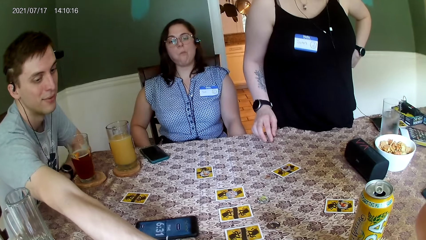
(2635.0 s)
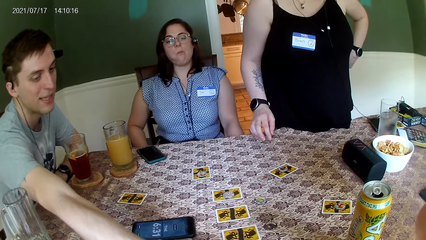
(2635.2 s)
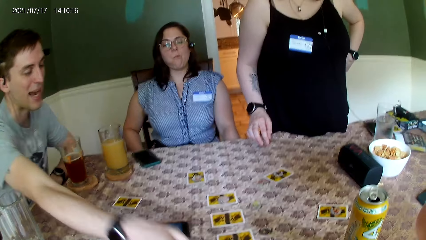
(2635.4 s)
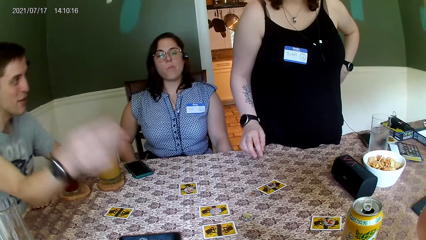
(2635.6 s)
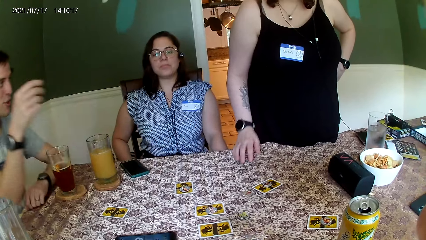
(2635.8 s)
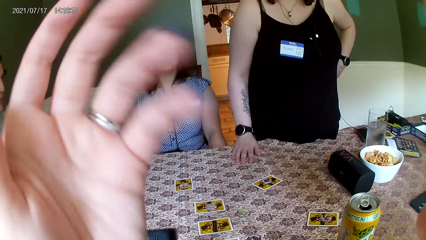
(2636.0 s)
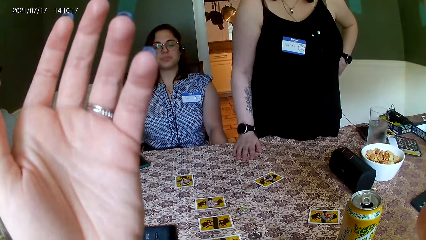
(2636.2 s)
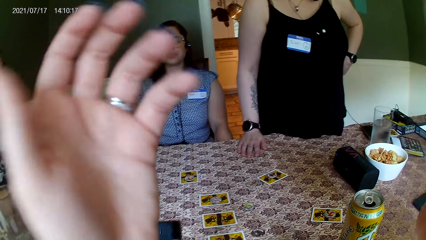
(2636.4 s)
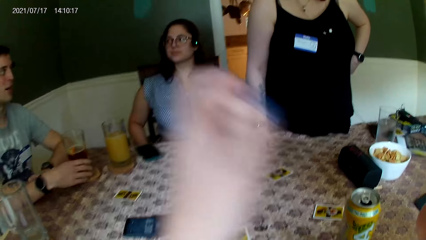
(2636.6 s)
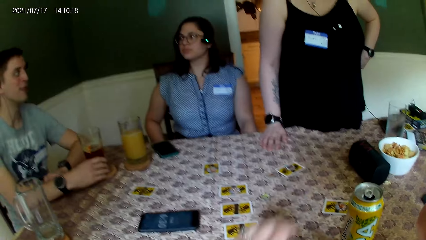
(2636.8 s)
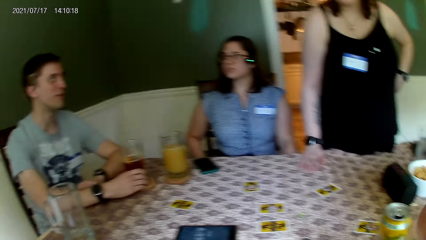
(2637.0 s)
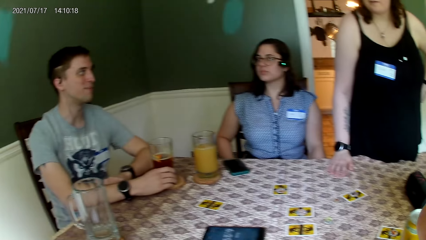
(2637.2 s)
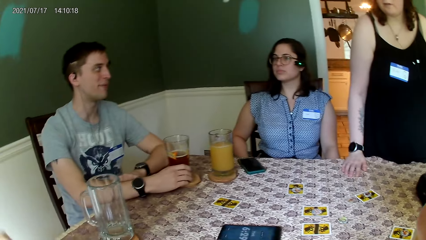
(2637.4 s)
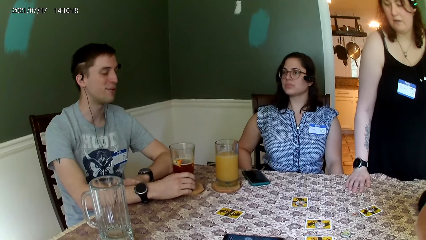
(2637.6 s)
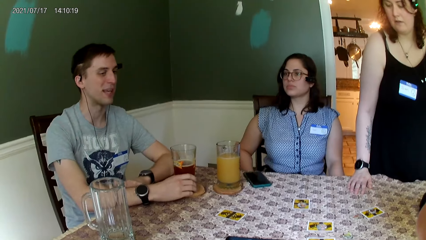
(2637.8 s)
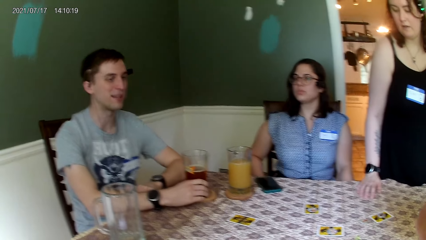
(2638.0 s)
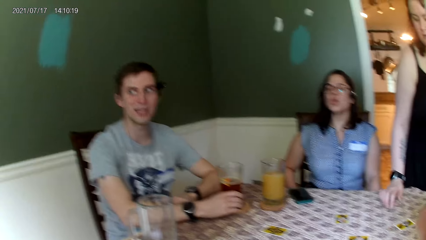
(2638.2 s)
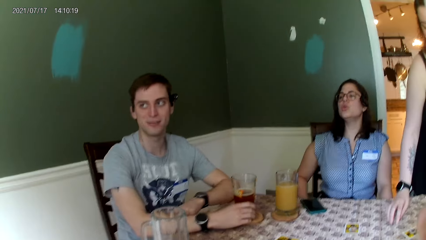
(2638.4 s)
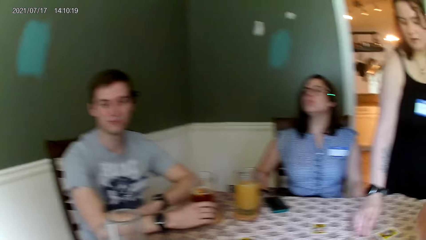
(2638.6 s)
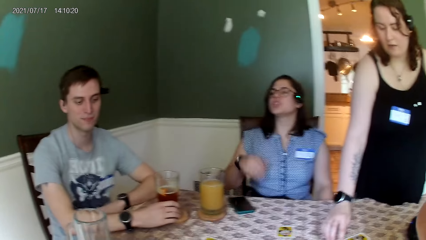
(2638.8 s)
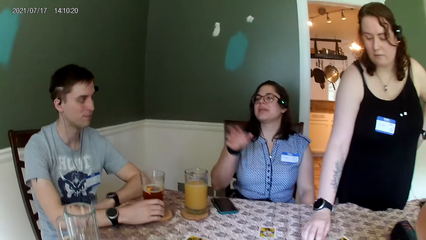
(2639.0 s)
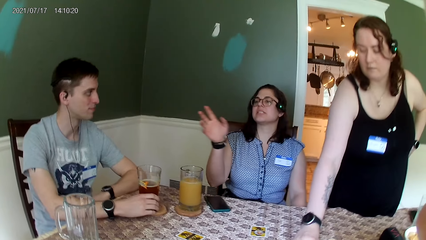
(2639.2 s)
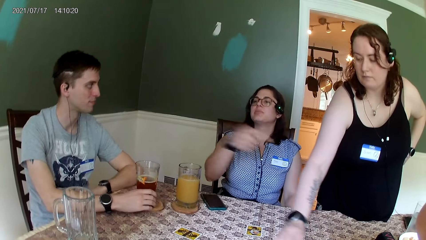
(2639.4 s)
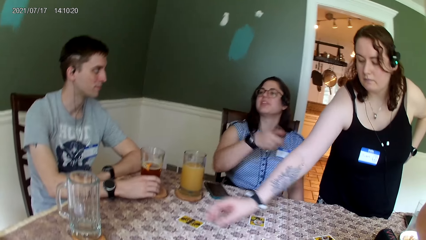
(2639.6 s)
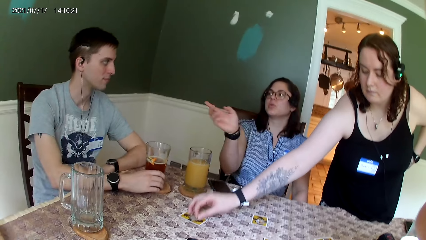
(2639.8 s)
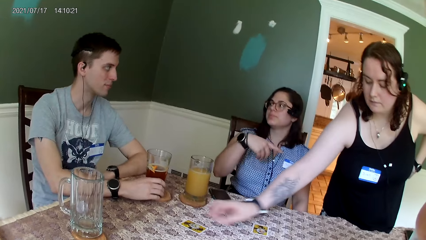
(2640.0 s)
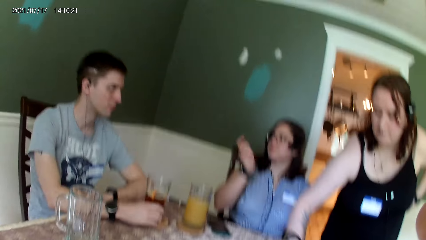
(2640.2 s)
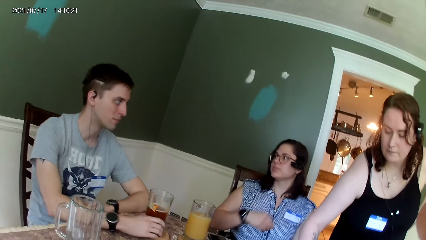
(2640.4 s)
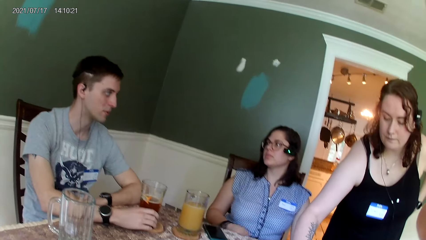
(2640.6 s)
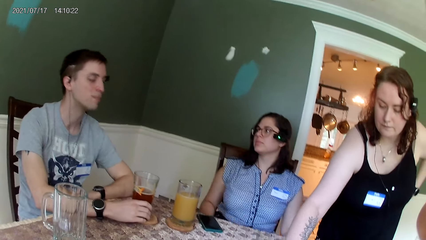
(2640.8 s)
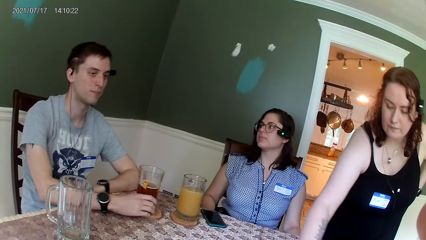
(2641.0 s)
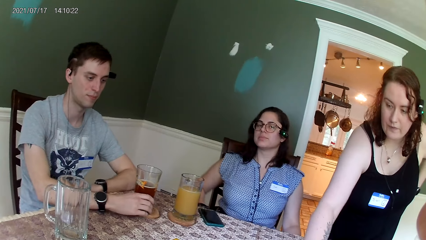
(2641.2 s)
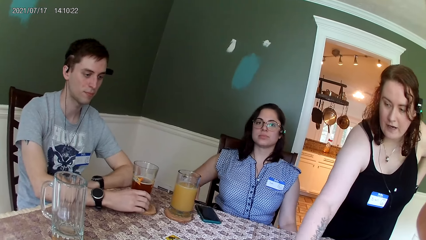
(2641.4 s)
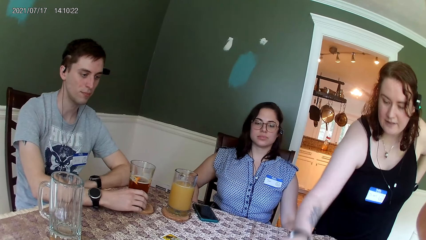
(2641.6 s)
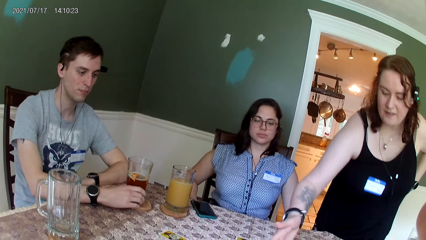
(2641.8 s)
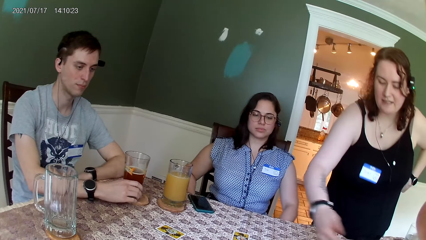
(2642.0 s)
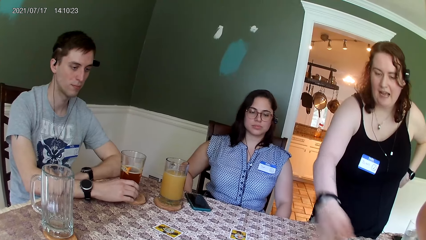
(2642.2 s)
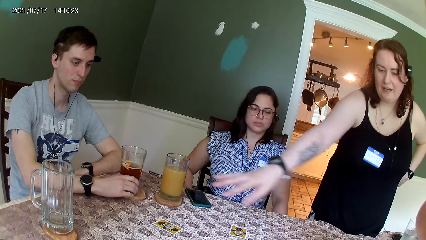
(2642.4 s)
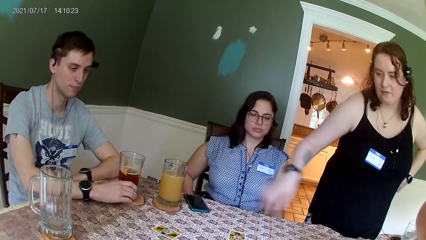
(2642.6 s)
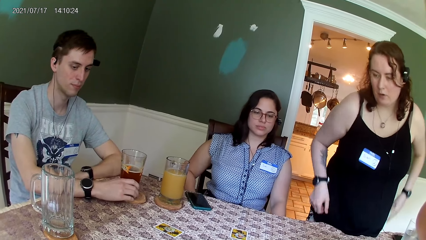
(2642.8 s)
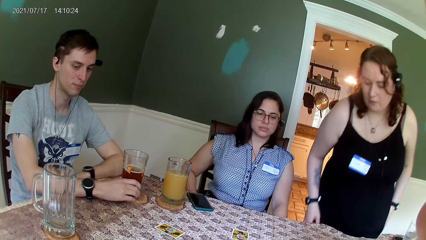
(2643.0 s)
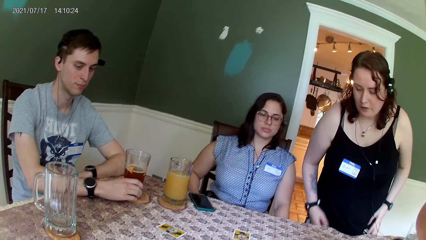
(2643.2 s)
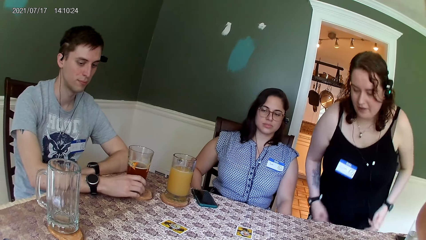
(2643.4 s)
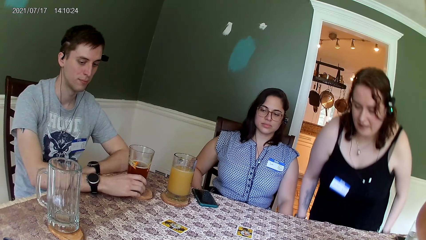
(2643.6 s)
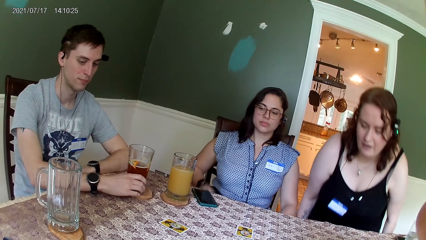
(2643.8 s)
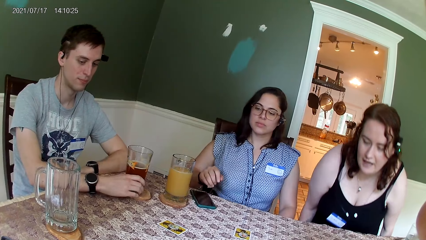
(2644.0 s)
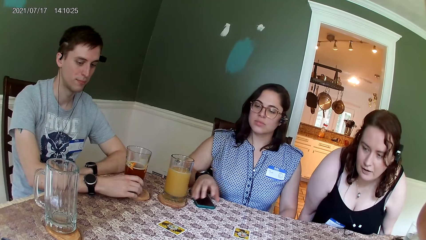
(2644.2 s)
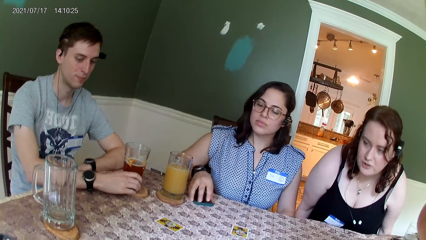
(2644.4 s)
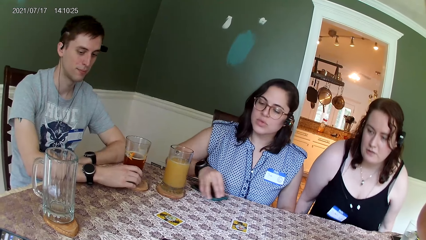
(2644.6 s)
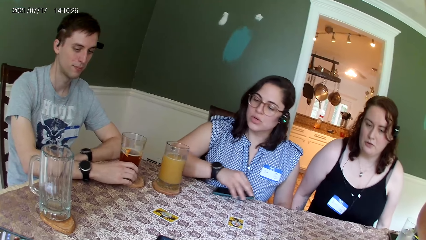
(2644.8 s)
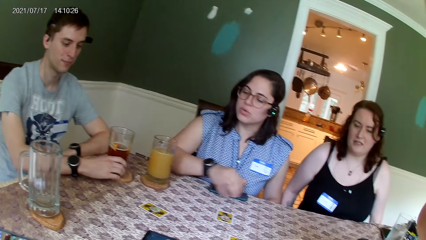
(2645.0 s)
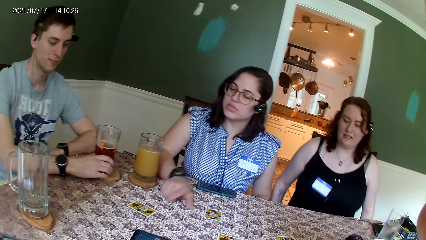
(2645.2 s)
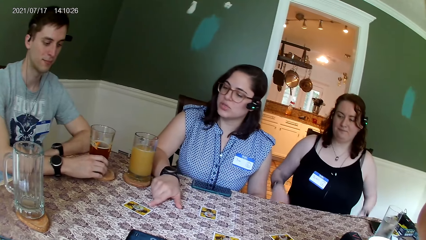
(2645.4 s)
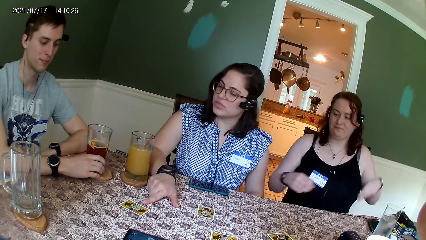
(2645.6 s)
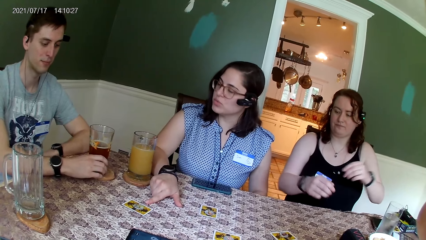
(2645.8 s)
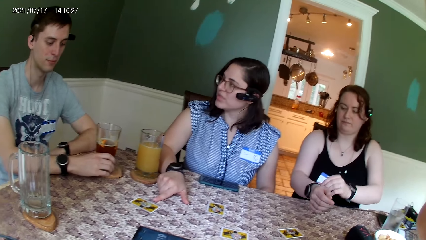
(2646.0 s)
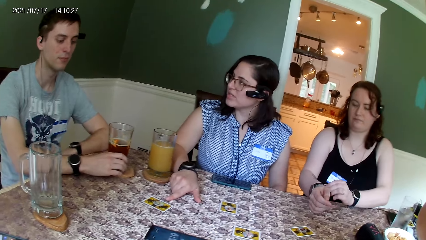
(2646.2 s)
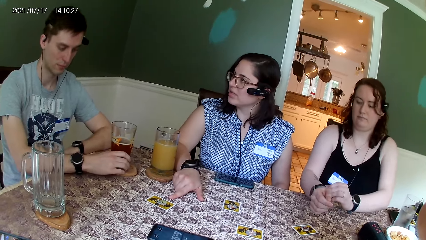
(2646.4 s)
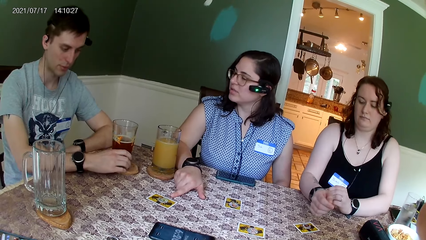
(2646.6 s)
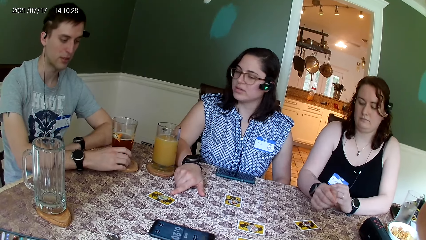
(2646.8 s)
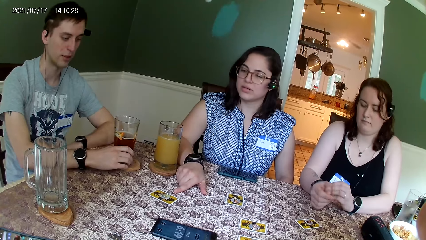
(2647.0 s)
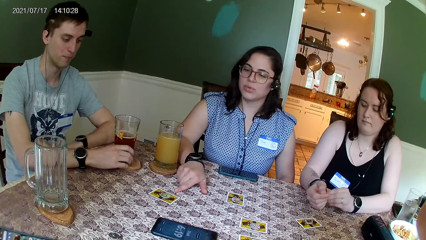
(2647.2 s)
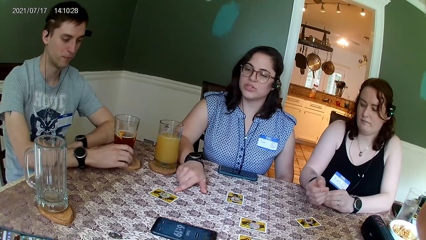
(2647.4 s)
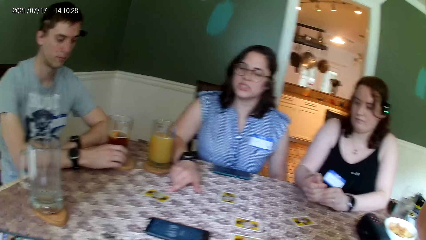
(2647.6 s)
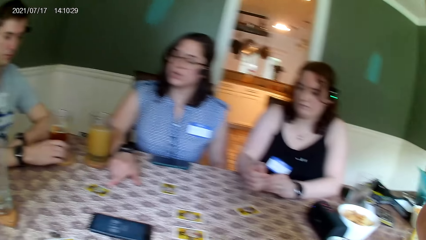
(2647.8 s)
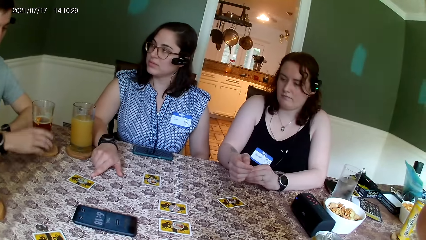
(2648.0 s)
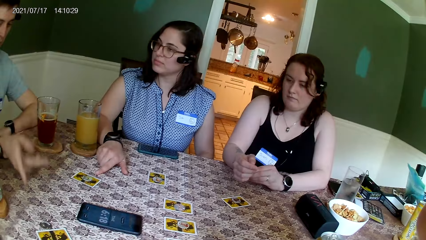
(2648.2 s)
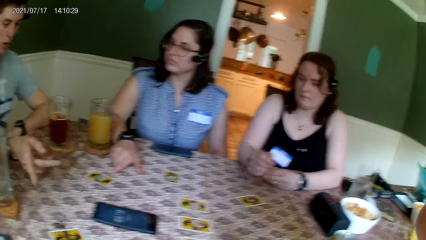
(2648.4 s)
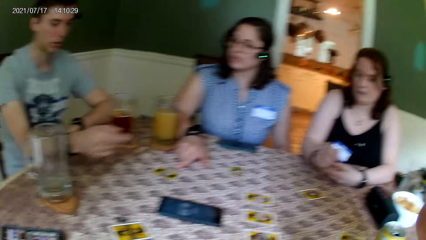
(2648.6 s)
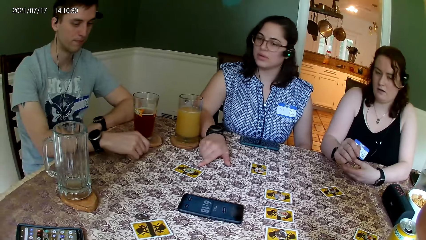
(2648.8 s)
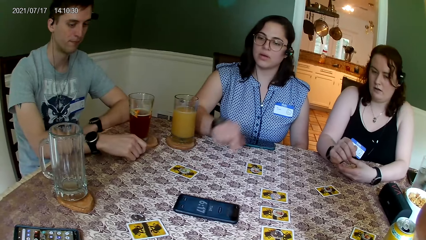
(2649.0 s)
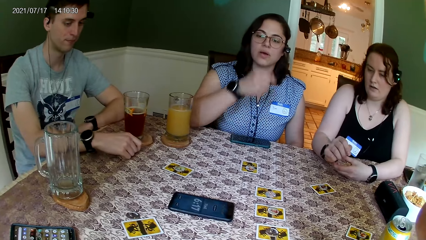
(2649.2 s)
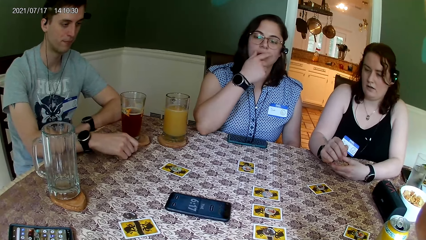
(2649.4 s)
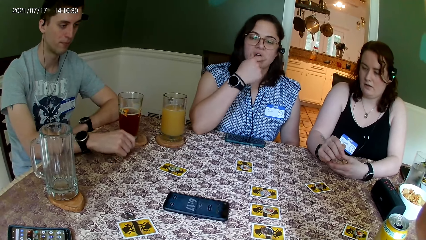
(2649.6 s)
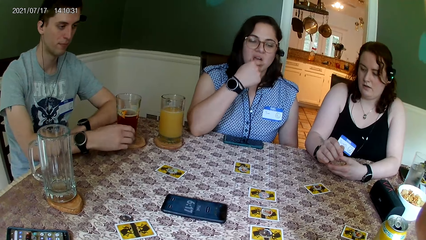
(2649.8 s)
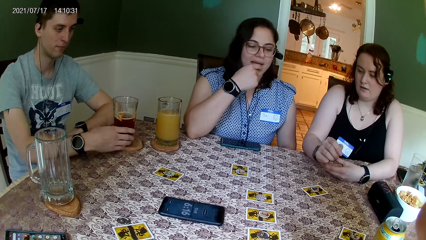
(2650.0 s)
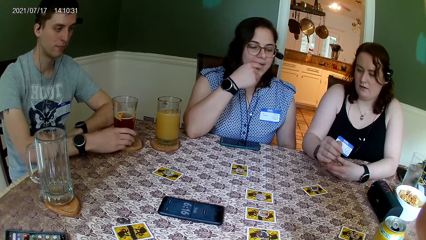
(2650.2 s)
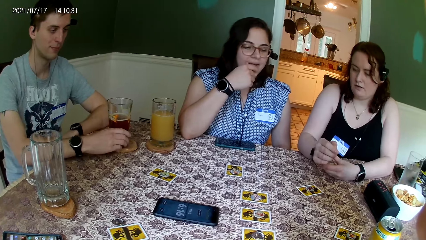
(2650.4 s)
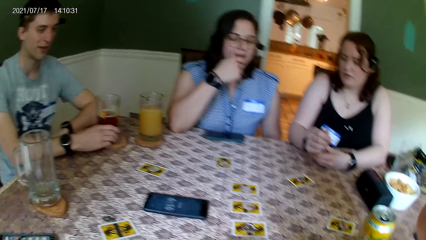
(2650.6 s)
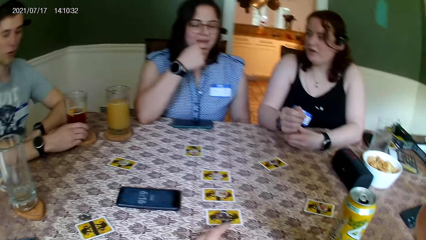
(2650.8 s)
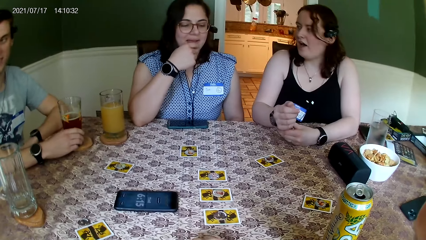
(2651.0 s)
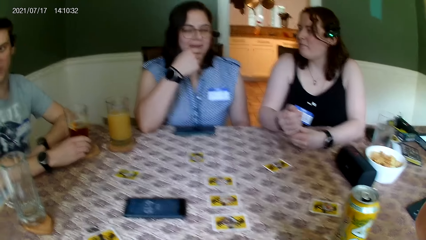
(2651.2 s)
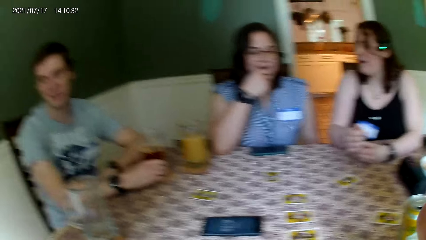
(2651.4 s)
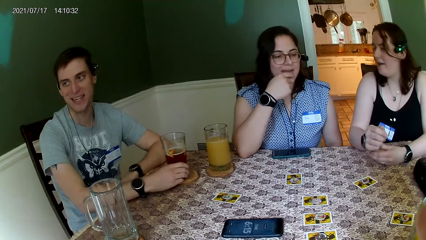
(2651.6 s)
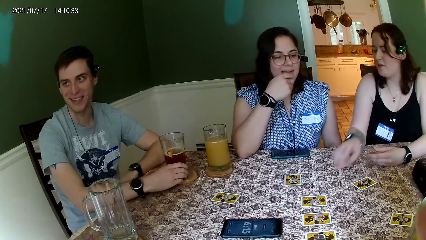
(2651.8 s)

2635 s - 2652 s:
The camera wearer plays card games on top of the table. The man places his right hand on the tumbler on the table. The woman drops the coin on the table with her right hand. The other woman moves a phone on the table with her right hand. The camera wearer interacts.
